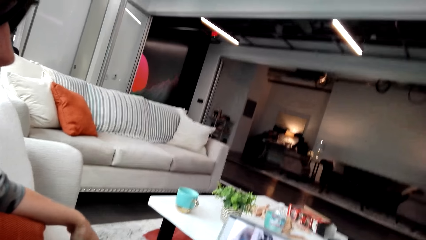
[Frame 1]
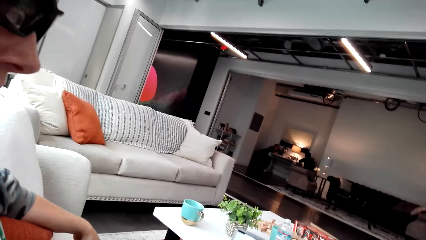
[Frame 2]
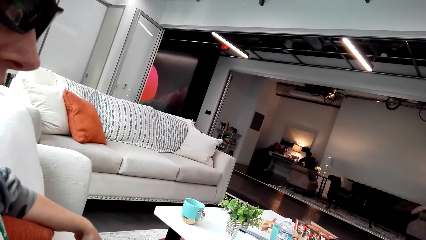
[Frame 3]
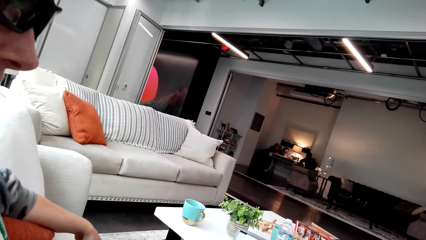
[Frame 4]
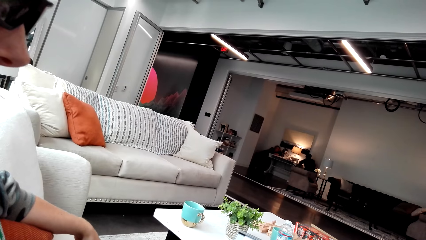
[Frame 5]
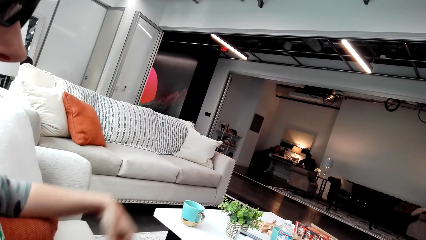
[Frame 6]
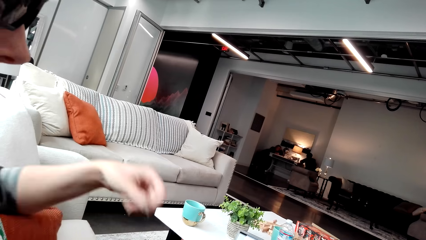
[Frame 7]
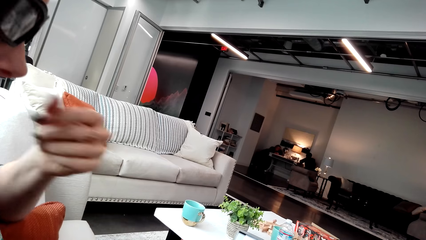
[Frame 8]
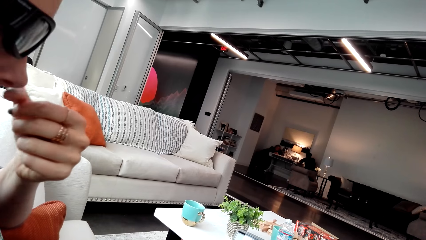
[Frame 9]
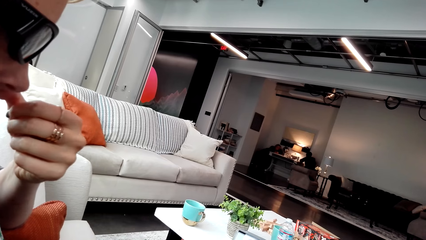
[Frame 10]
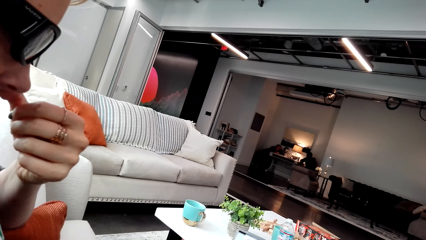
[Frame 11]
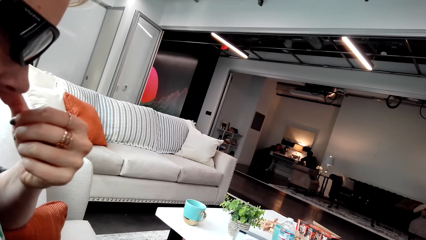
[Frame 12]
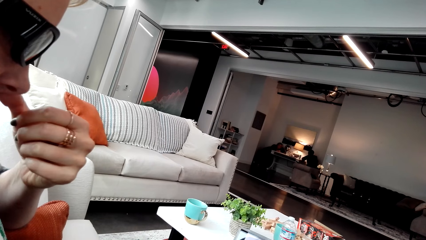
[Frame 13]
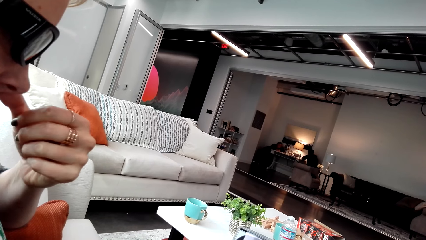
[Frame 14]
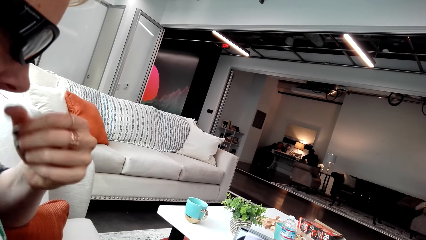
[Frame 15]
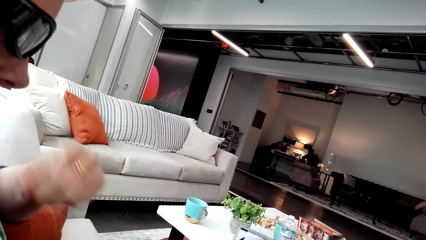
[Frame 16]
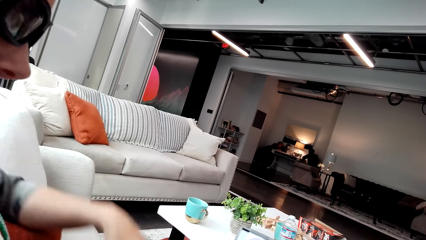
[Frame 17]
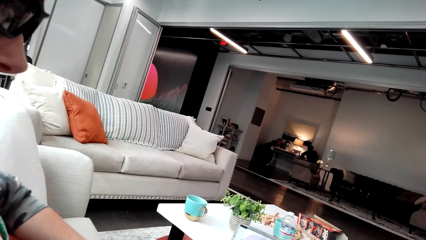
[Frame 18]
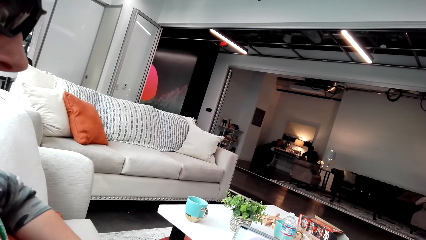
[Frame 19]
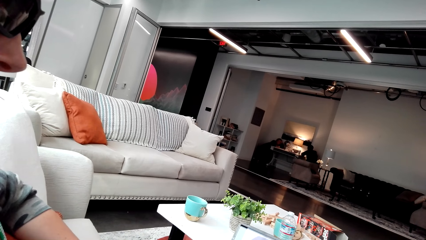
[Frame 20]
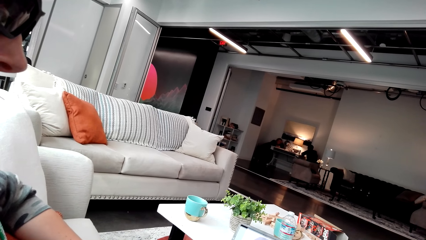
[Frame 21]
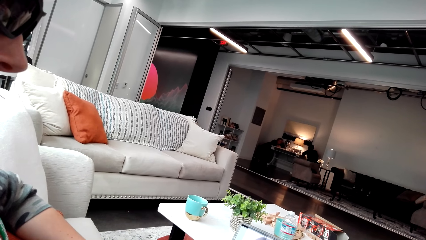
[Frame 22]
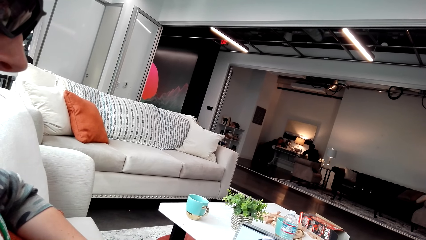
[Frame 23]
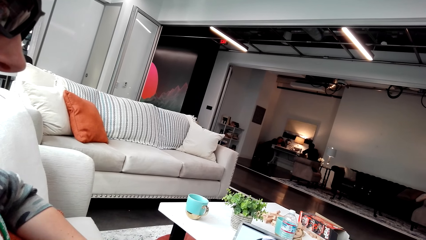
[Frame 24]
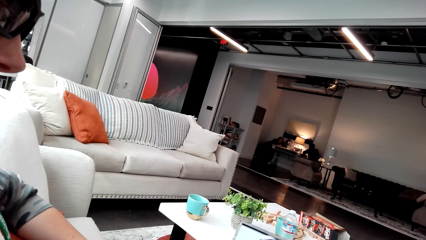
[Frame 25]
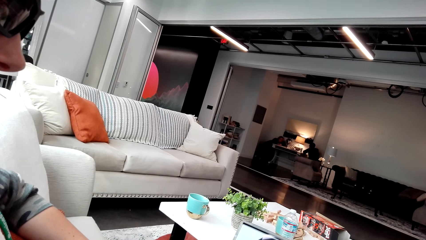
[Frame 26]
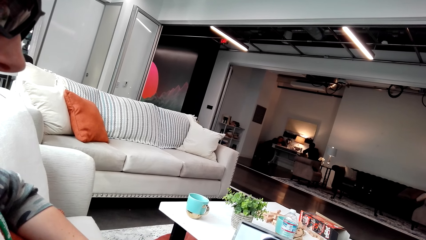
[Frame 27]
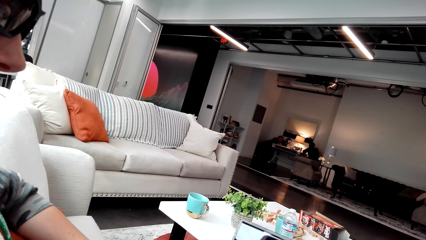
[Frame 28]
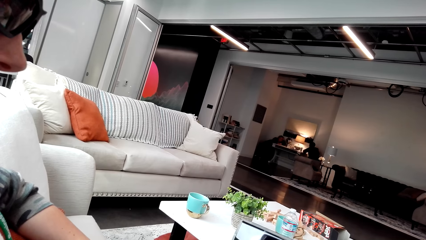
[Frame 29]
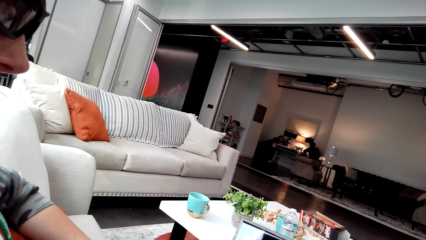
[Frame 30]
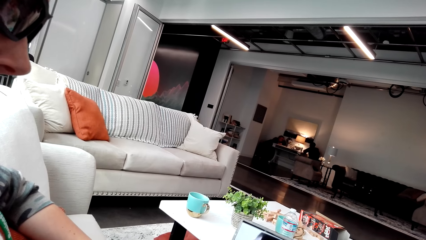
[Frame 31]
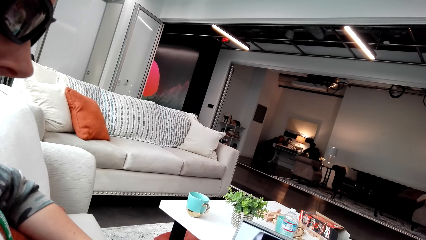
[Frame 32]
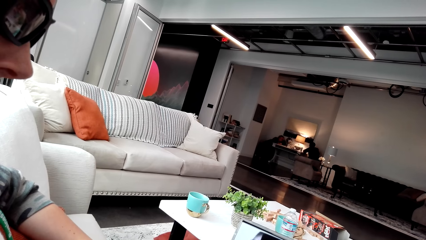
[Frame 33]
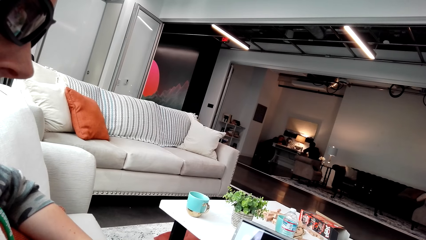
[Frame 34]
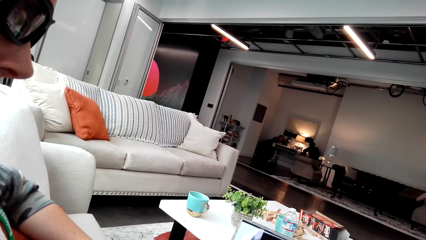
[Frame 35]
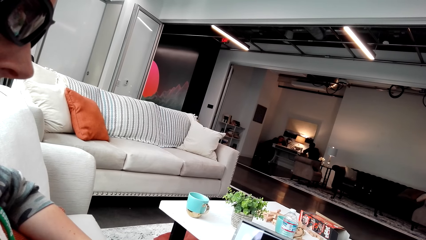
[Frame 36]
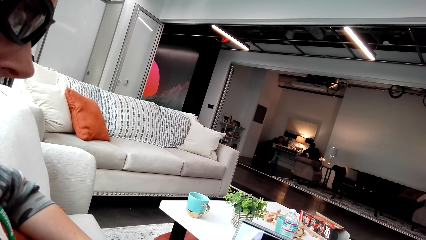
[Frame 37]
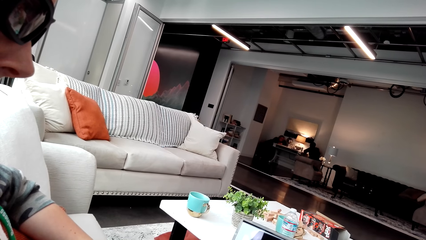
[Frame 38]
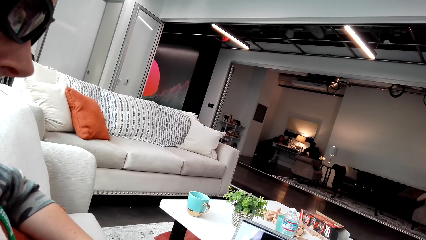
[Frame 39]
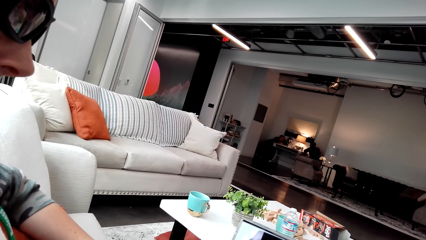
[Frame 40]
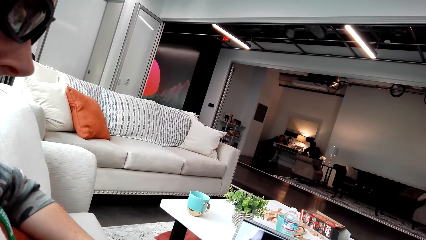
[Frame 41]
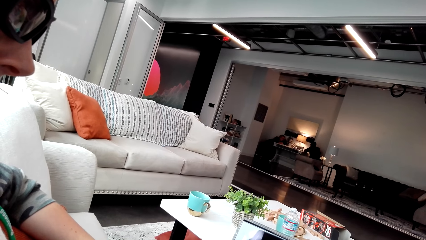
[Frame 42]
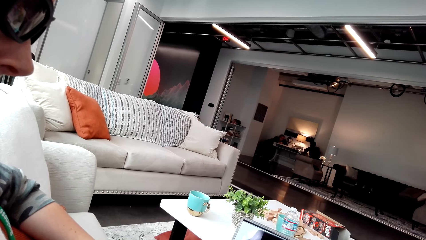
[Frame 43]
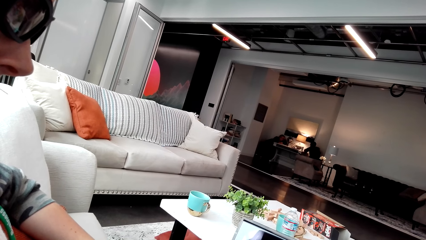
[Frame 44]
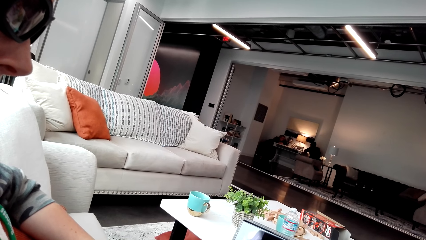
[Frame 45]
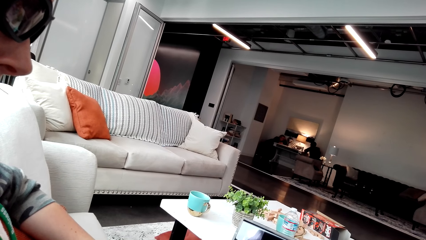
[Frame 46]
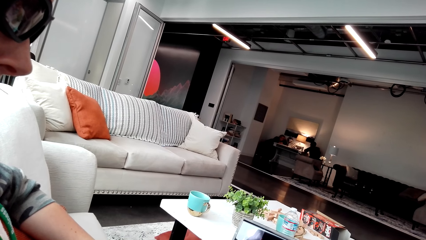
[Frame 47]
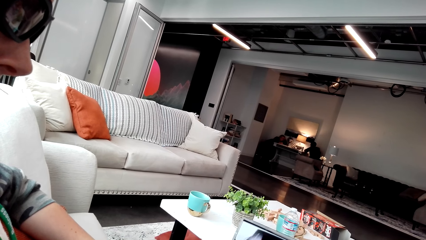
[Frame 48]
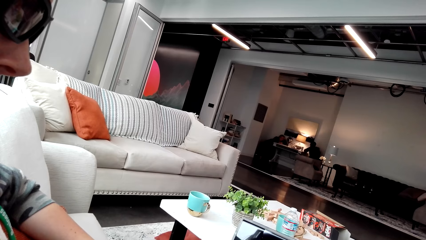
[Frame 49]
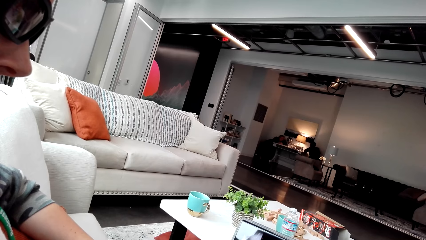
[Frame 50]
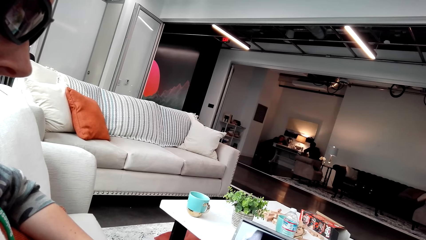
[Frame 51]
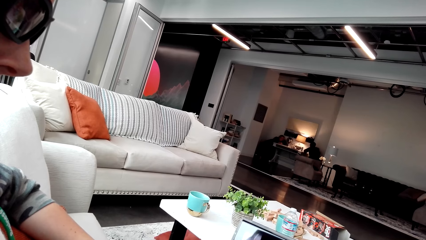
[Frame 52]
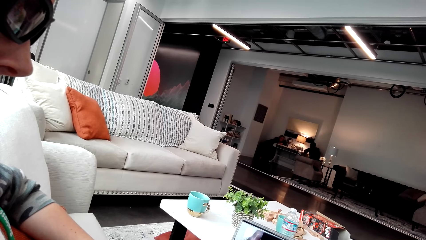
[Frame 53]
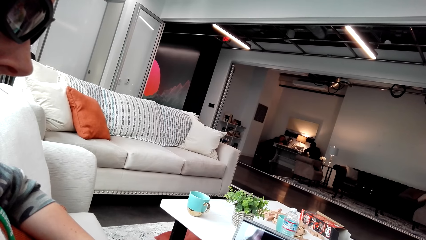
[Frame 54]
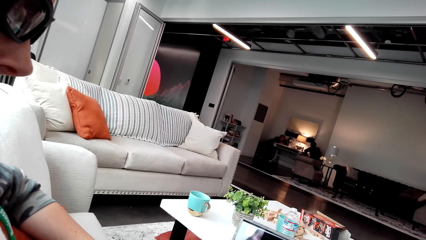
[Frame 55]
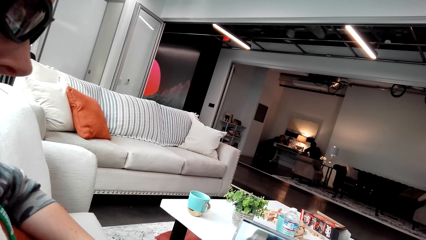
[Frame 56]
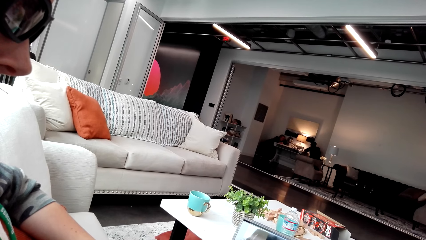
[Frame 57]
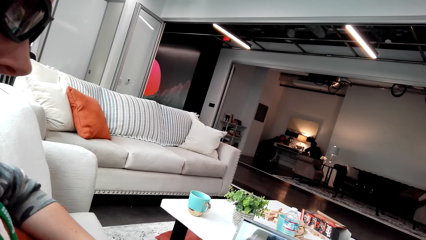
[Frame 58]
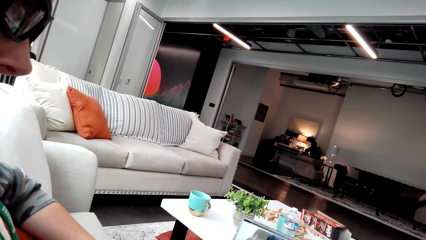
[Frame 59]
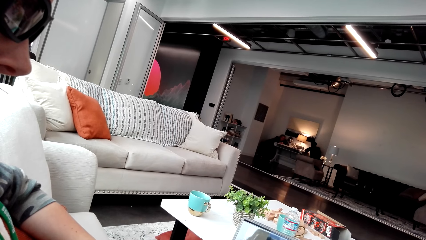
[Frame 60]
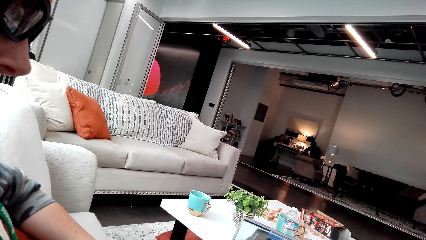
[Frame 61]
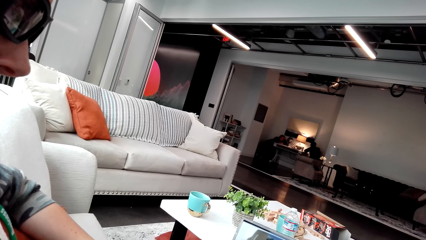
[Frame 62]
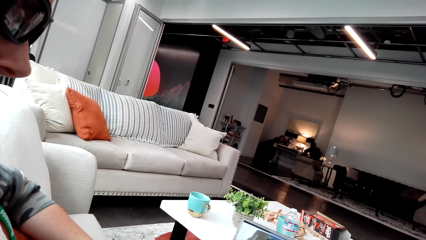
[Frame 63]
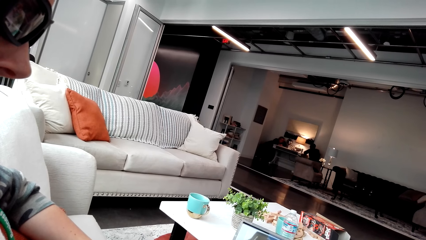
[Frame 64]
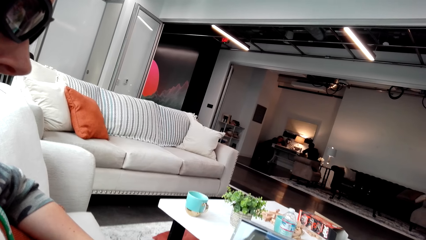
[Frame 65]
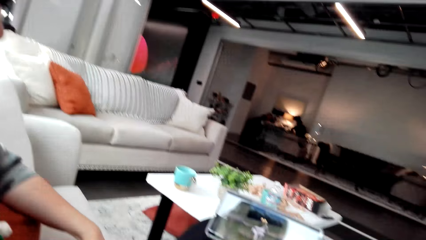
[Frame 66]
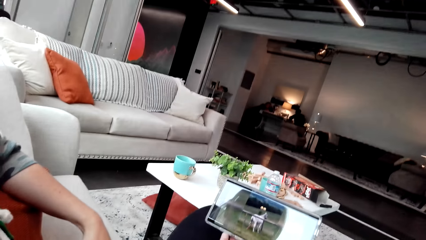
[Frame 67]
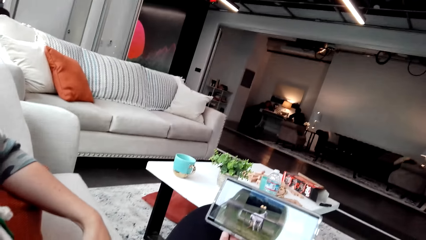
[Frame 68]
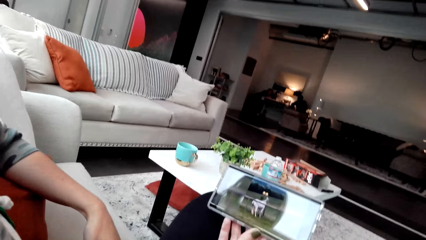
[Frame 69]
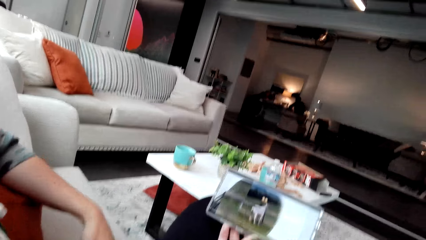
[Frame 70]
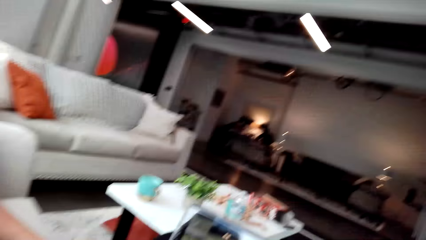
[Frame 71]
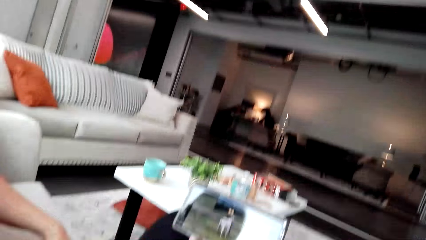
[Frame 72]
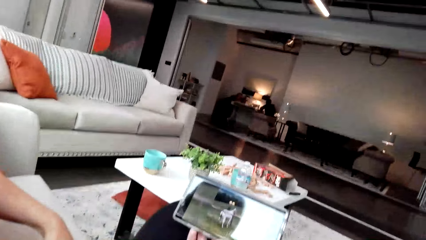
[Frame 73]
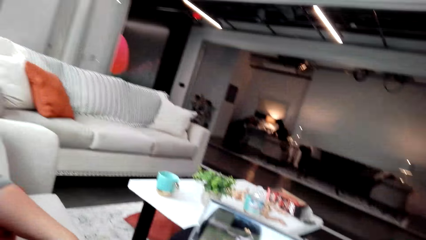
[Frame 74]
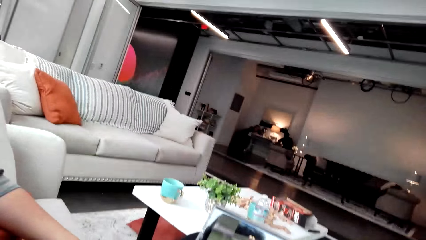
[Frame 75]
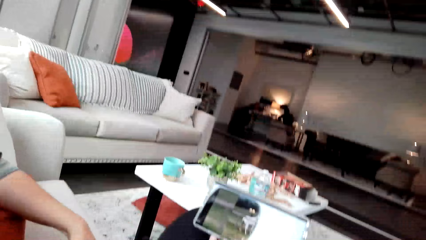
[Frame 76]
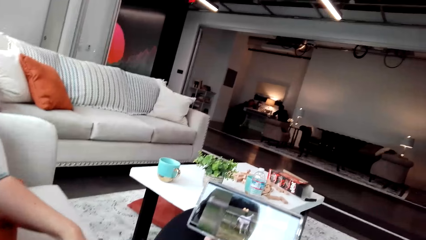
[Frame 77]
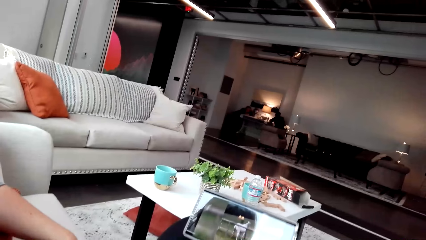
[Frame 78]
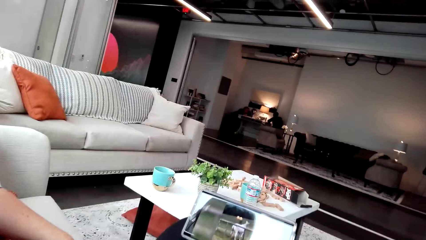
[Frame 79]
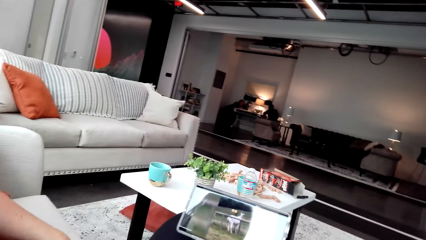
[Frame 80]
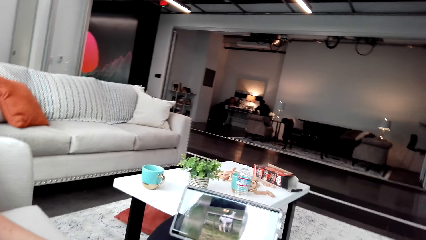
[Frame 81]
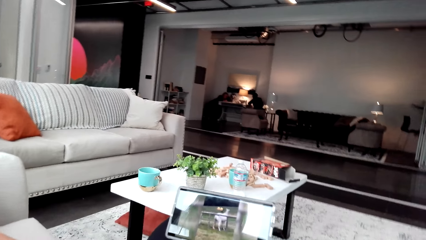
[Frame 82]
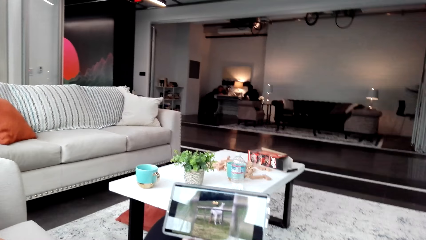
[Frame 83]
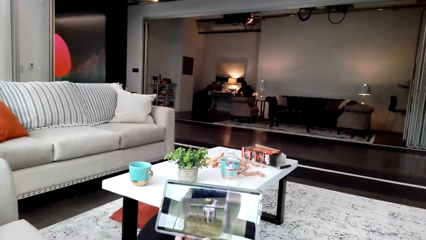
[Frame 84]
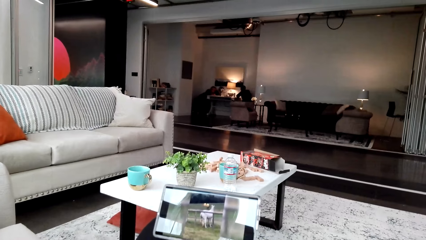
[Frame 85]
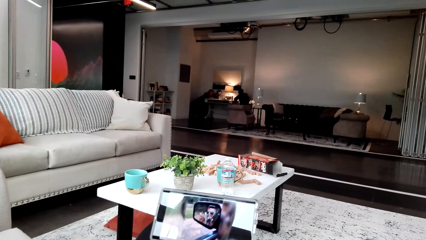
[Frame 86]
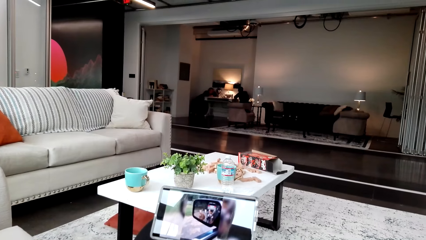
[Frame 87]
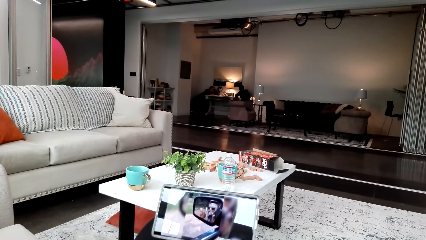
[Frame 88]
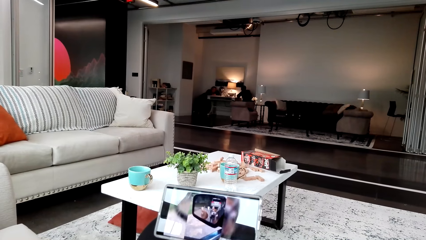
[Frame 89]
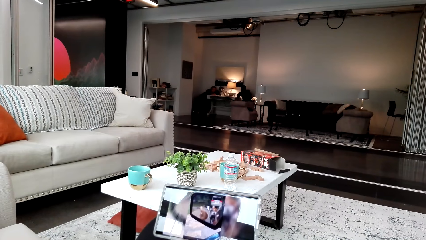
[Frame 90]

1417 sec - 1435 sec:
A woman touches the nose. The woman drops her hand. The camera wearer talks. The woman watches the video on the phone. The camera wearer watches the video.
